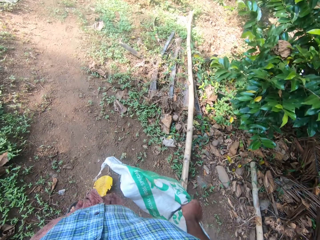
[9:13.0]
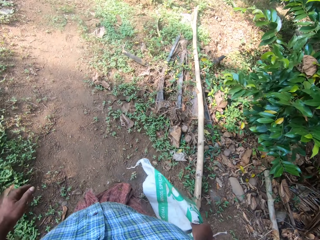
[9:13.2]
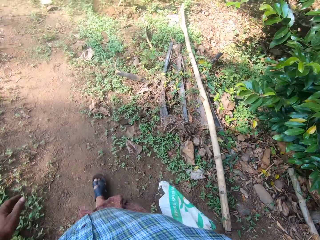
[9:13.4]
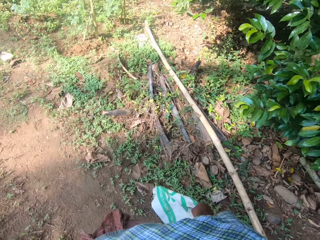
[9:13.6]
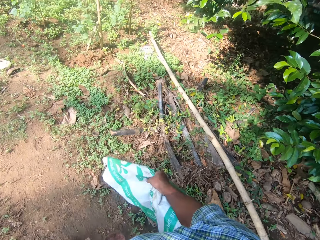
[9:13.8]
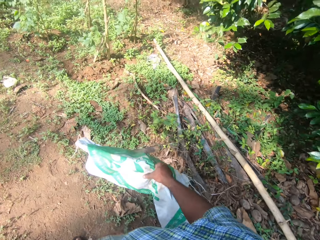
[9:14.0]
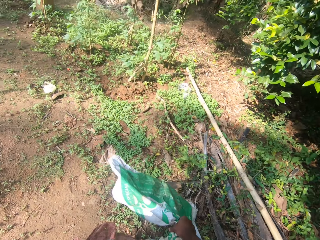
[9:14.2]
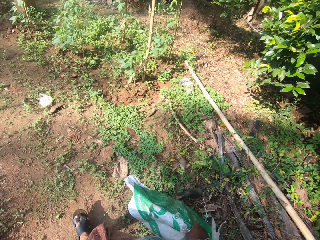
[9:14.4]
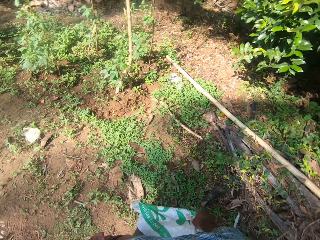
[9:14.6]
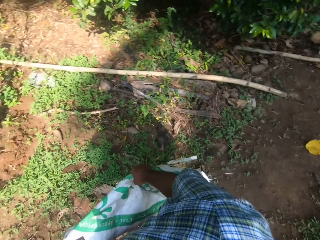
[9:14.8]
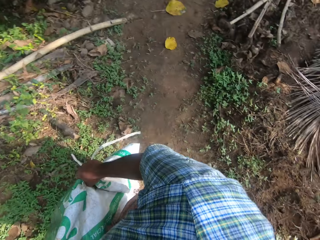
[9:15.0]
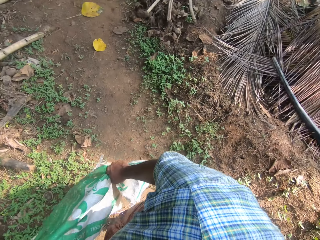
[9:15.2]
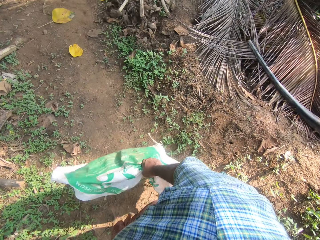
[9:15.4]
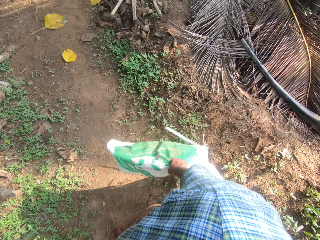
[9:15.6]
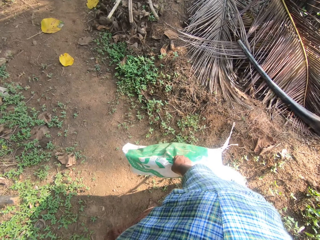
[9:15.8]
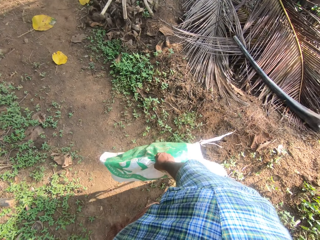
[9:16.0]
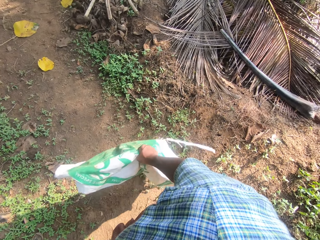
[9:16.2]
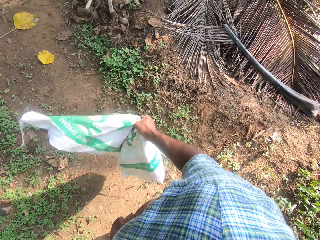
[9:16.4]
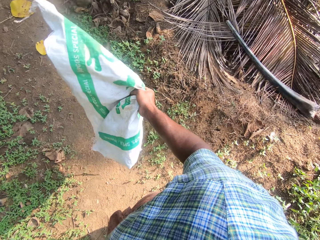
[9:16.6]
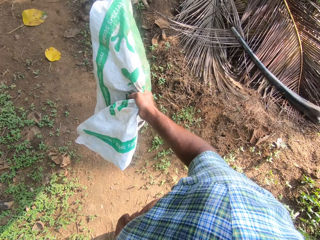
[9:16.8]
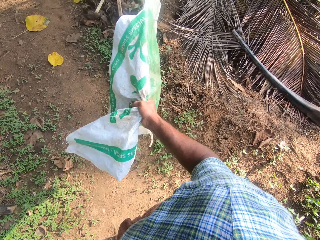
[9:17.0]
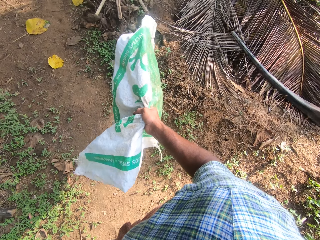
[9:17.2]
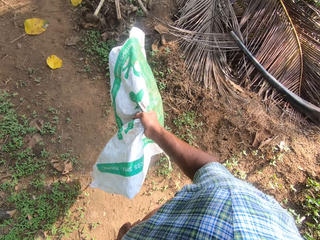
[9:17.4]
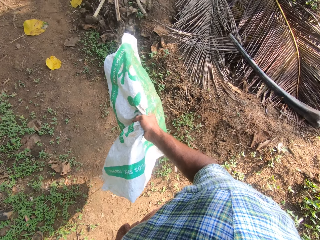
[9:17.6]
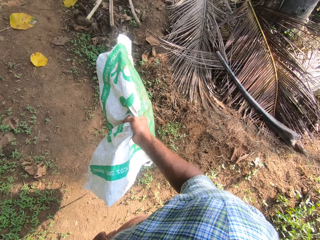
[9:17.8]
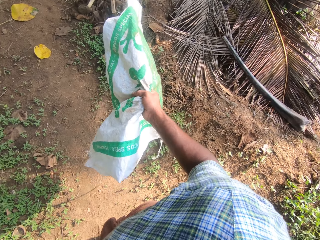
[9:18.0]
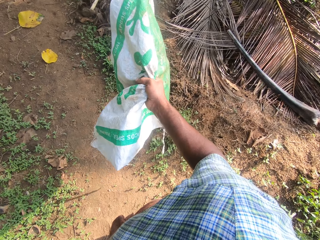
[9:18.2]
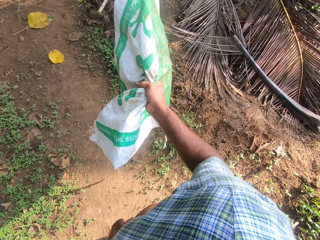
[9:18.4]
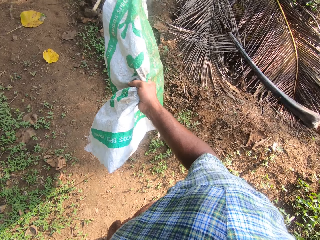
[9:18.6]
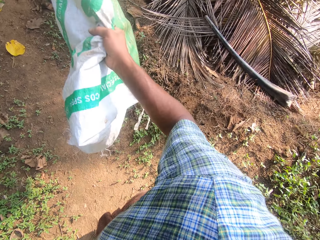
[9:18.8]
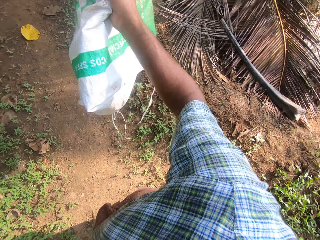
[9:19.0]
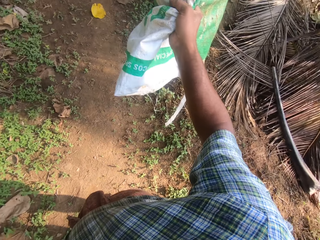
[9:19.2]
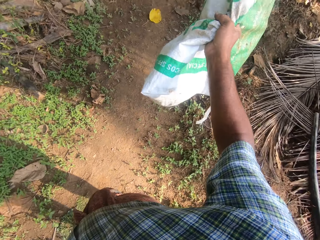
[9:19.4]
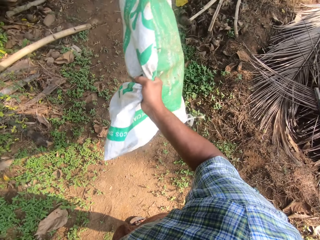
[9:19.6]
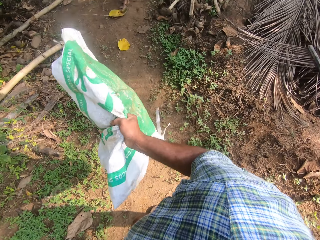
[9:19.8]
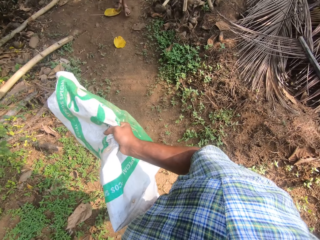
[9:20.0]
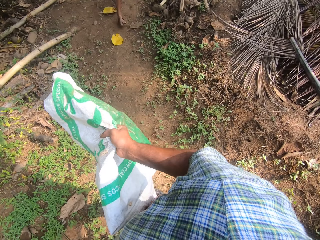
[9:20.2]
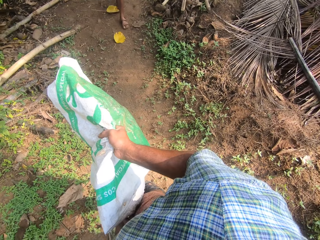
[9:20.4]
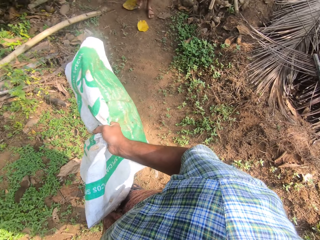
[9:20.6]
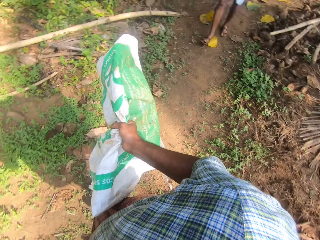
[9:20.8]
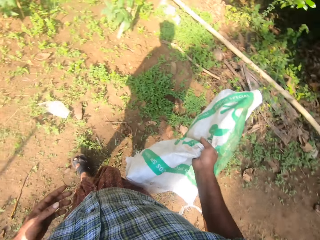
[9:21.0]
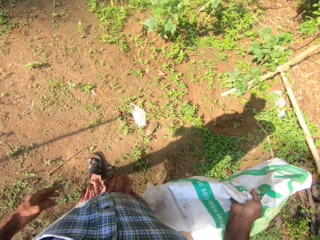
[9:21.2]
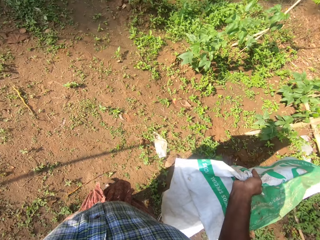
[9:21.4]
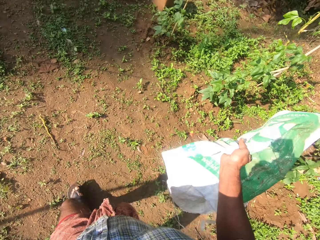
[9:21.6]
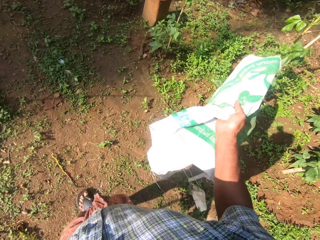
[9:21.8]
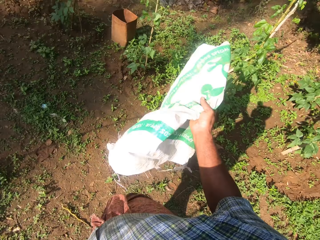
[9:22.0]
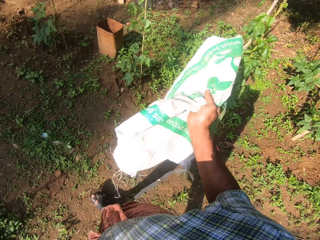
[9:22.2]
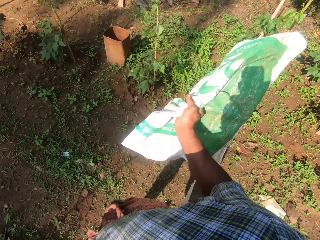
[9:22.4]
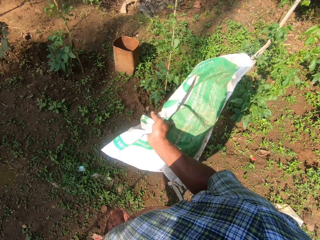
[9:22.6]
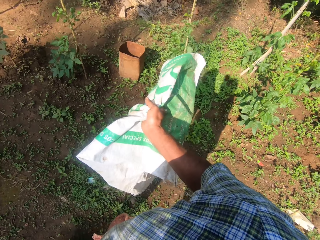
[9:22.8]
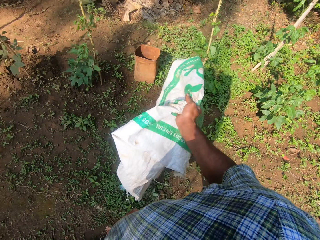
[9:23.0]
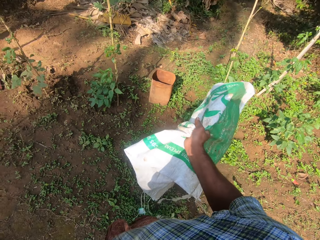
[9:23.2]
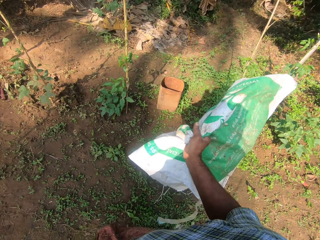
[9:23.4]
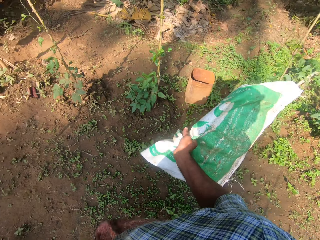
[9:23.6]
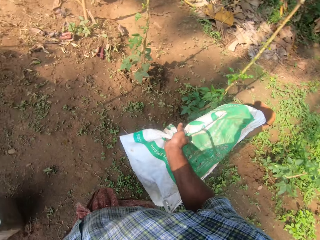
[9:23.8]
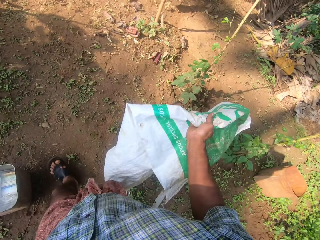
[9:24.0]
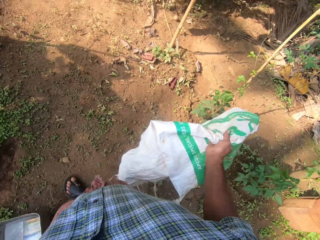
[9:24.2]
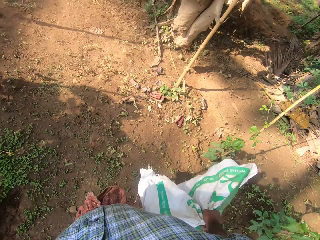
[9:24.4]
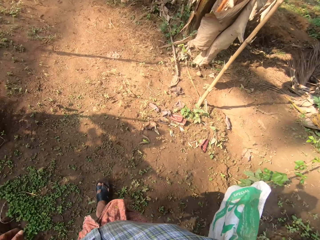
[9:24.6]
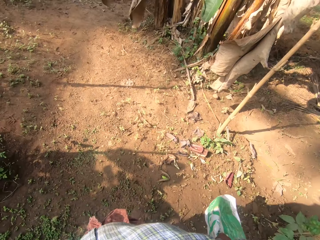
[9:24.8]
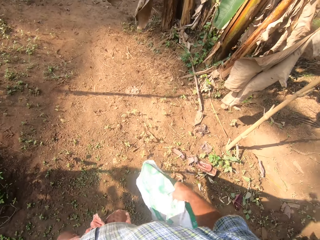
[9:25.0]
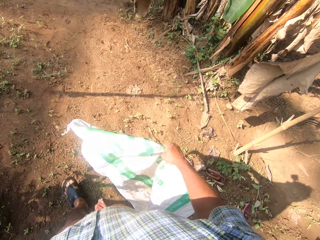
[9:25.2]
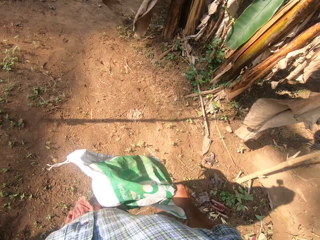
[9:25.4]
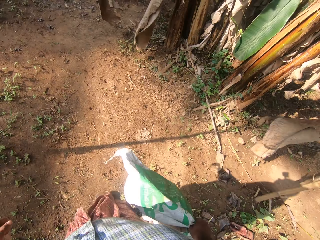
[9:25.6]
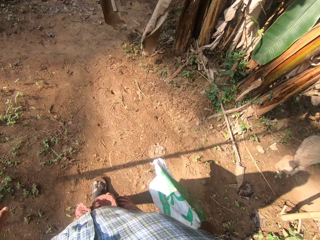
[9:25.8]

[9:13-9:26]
The camera wearer looks around. They walk on the ground.

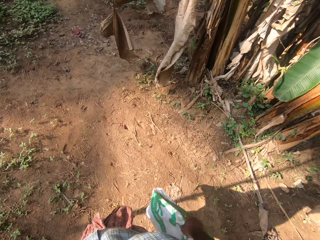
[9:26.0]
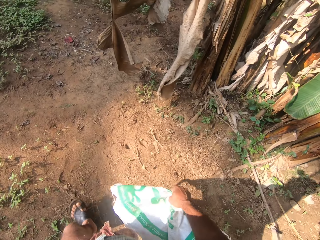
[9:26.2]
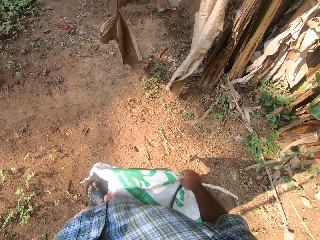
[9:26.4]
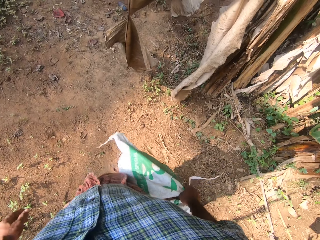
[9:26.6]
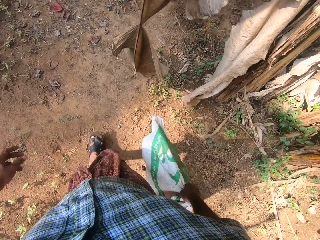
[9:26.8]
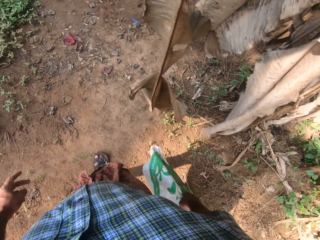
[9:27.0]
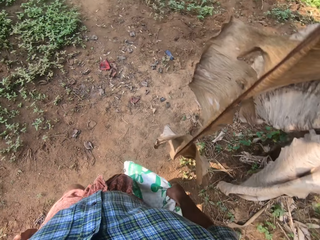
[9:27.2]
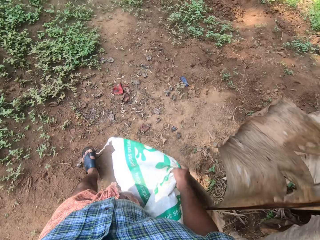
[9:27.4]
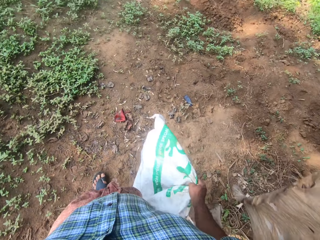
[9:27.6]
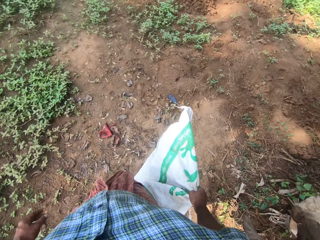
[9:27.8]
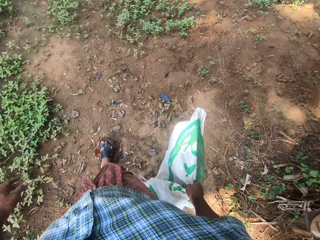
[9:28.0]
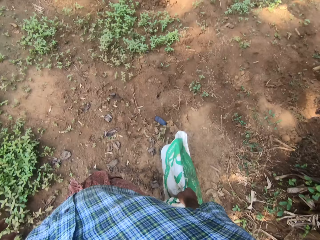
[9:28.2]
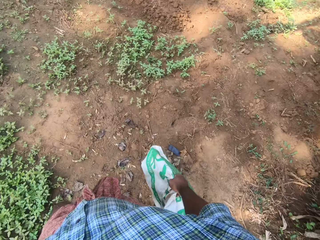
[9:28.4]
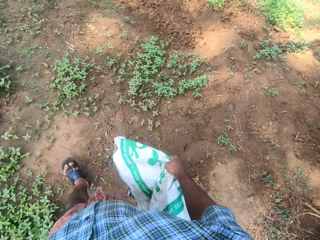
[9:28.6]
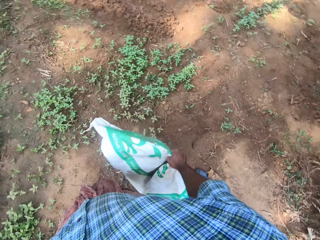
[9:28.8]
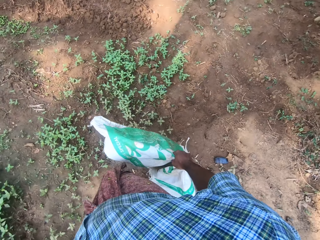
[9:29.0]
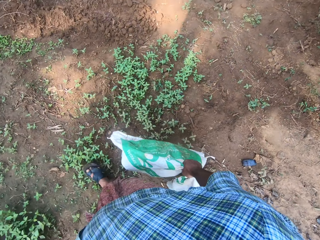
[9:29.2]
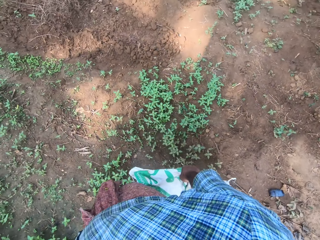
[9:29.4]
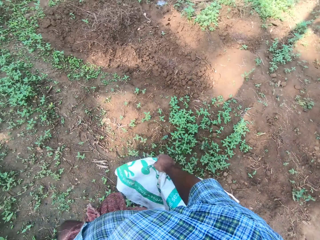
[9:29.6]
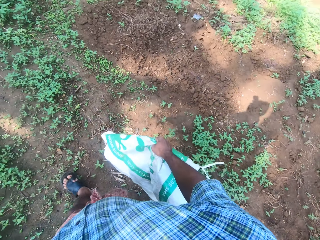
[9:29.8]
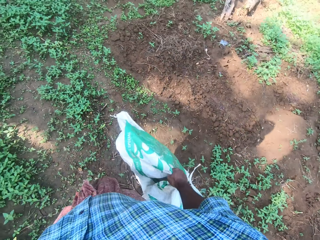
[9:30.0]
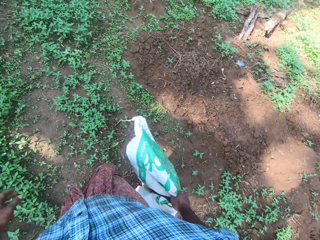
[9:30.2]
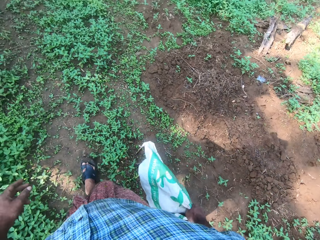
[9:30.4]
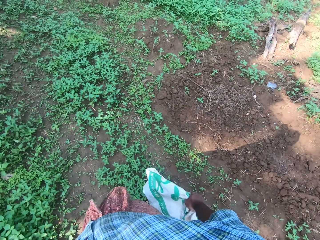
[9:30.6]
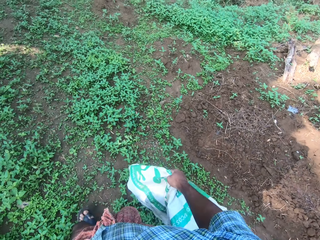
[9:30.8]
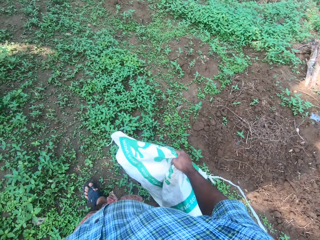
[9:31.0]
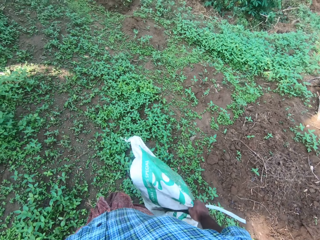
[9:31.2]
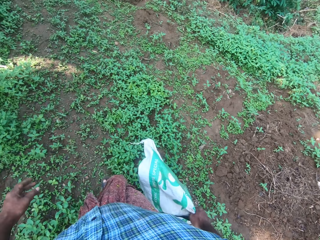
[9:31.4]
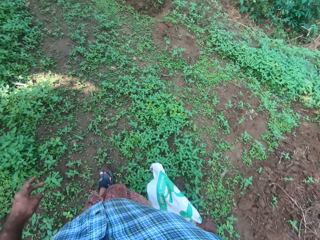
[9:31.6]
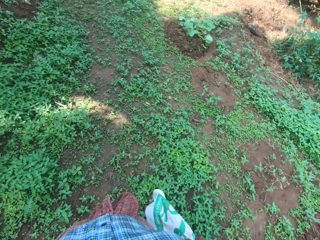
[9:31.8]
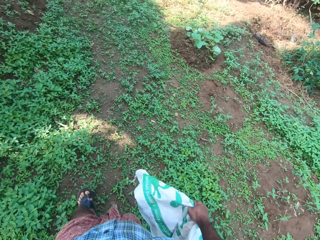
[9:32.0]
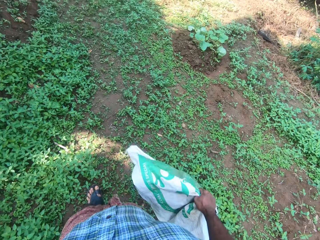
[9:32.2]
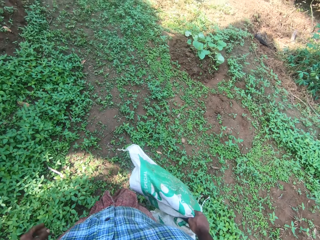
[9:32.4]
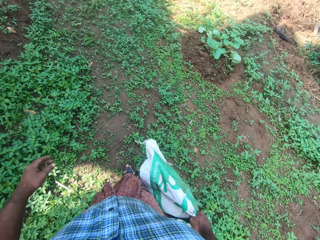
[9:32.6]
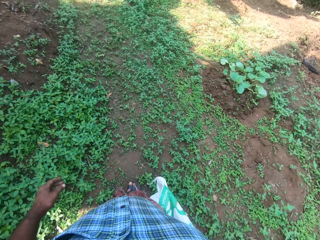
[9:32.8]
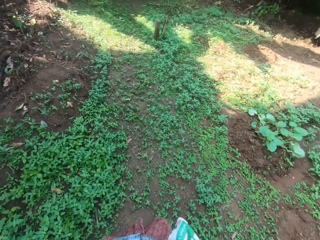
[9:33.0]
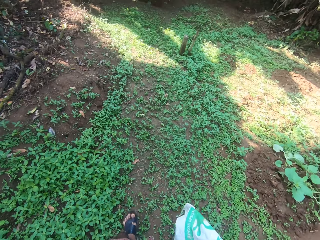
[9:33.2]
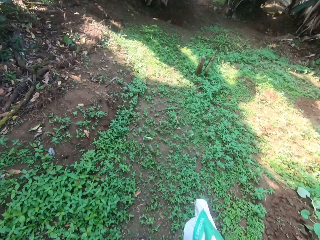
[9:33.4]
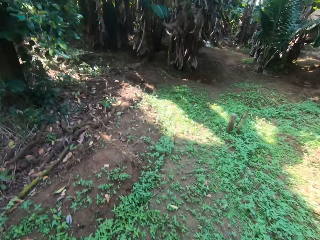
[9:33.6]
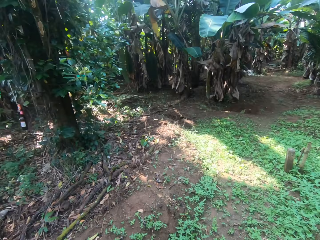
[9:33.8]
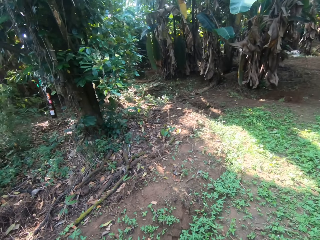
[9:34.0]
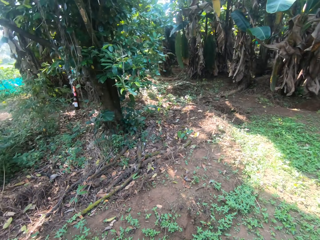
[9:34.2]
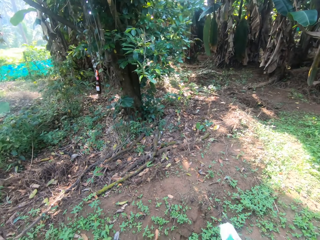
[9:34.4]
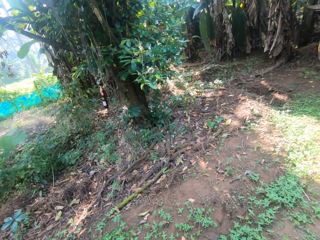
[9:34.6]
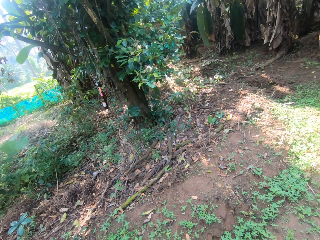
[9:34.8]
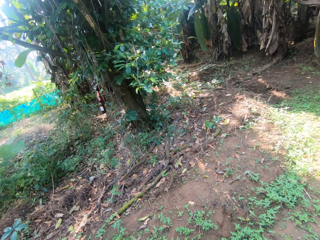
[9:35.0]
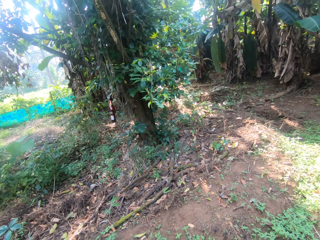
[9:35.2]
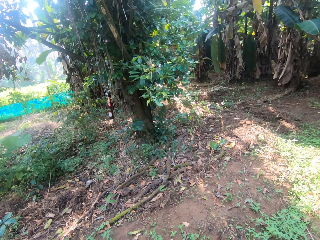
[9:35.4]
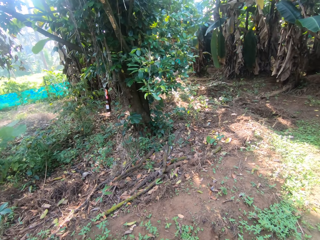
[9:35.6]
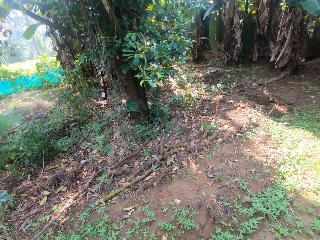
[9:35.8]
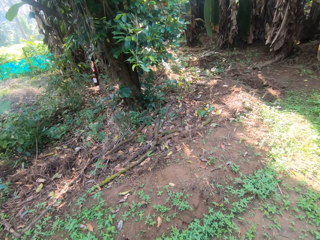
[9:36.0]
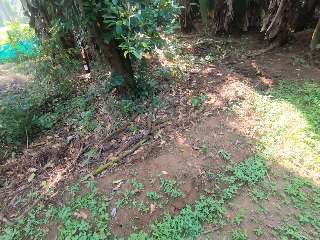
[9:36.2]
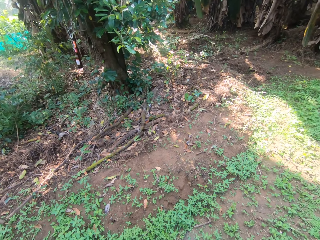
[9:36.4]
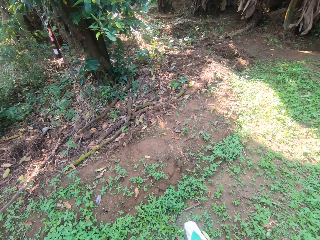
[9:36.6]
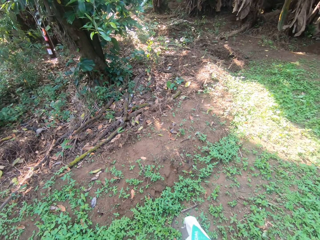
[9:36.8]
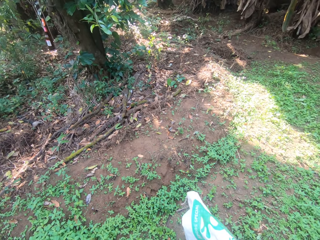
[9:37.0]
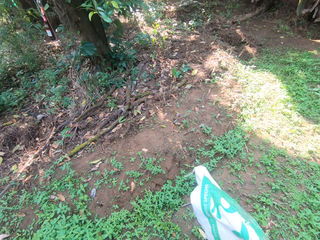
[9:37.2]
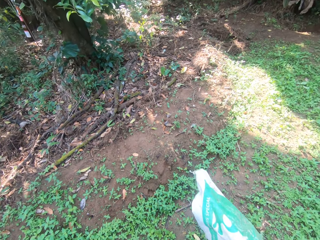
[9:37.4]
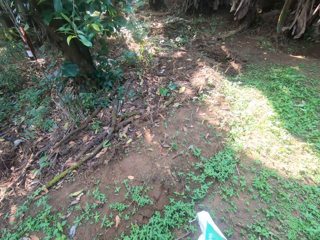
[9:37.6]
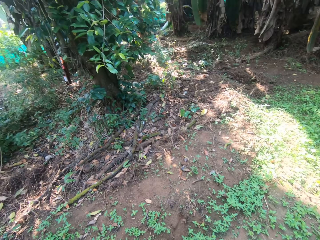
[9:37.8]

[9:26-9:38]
The camera wearer looks around.
